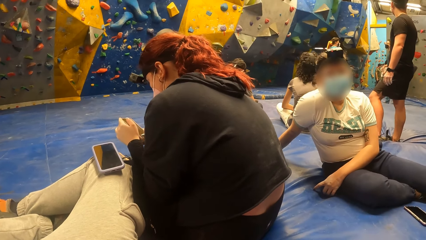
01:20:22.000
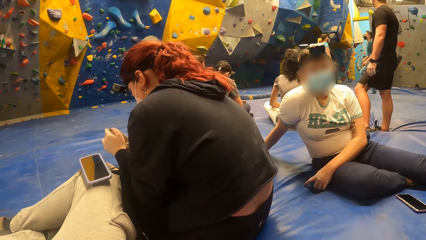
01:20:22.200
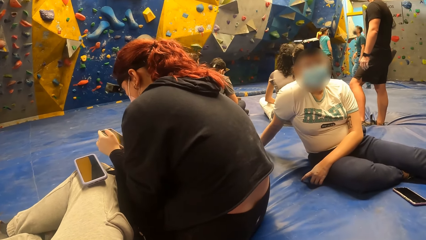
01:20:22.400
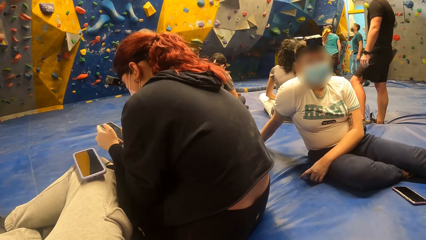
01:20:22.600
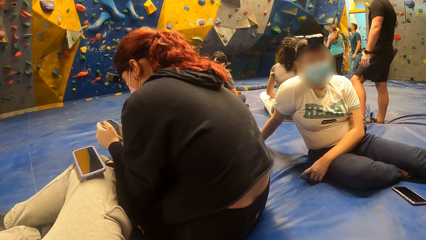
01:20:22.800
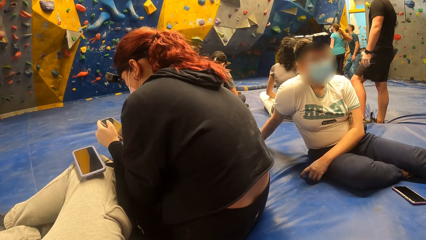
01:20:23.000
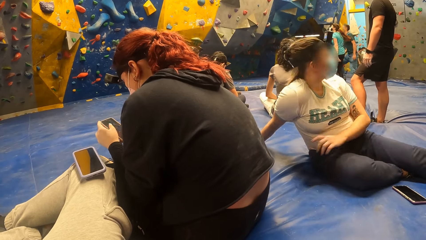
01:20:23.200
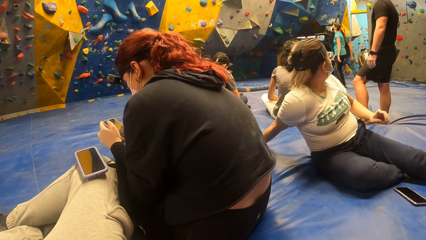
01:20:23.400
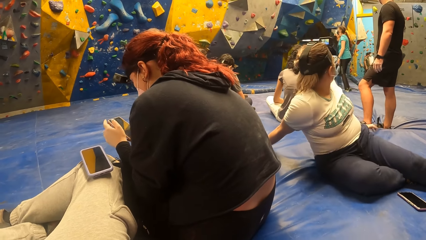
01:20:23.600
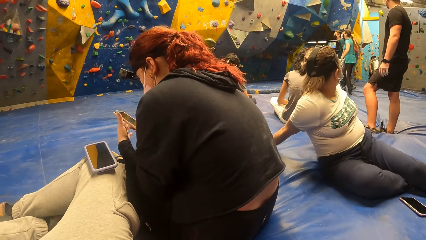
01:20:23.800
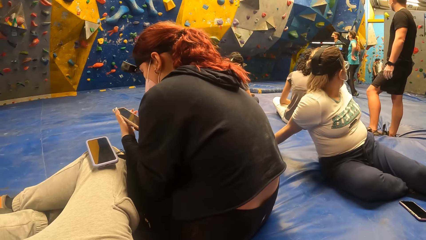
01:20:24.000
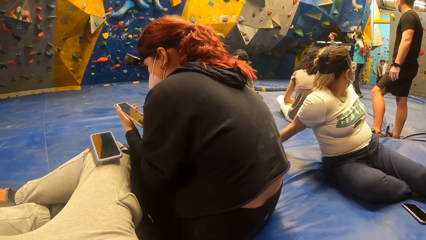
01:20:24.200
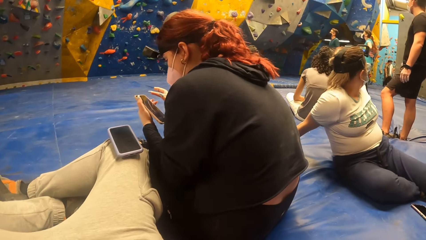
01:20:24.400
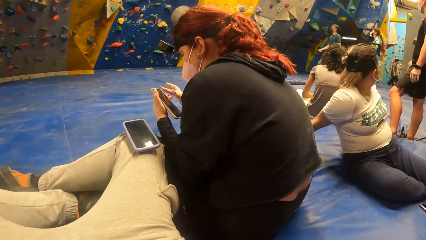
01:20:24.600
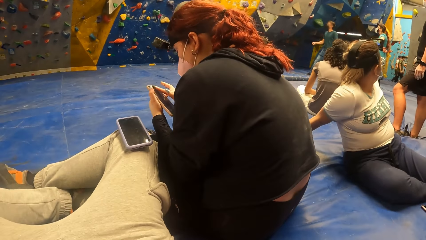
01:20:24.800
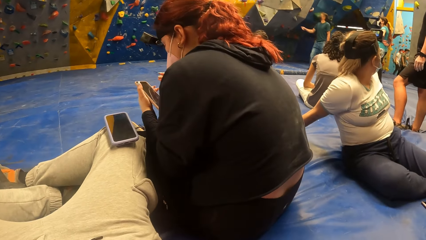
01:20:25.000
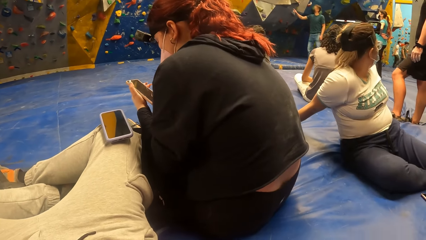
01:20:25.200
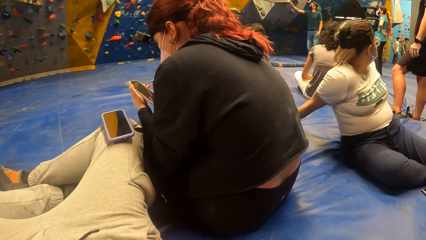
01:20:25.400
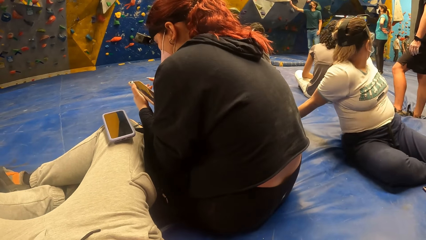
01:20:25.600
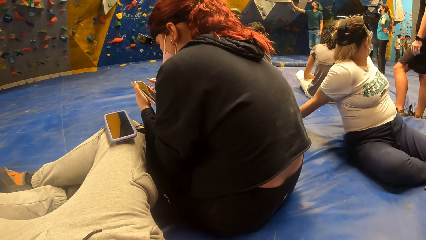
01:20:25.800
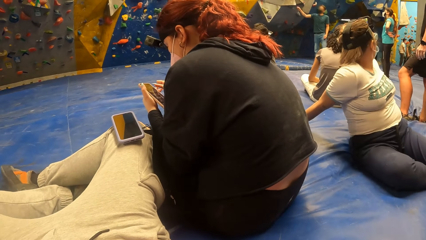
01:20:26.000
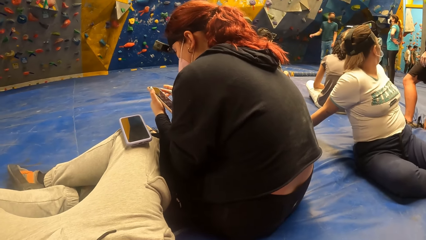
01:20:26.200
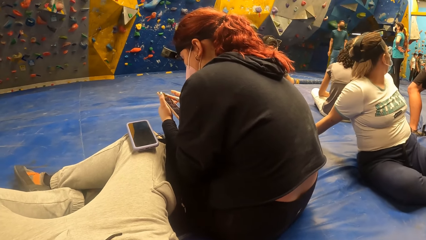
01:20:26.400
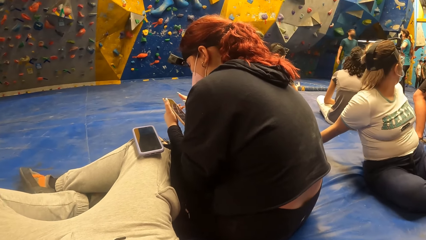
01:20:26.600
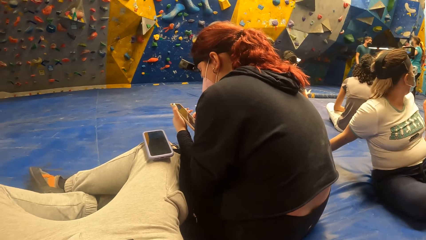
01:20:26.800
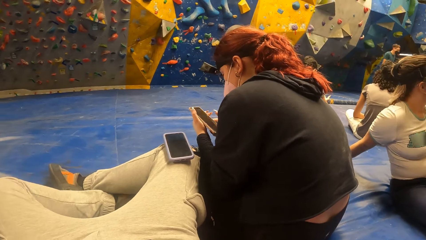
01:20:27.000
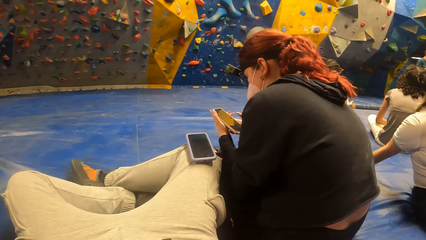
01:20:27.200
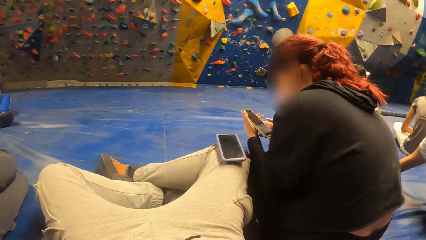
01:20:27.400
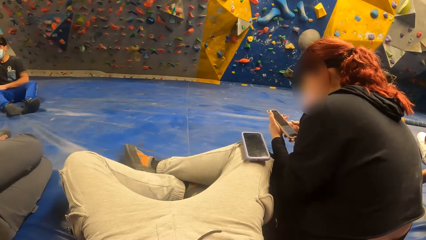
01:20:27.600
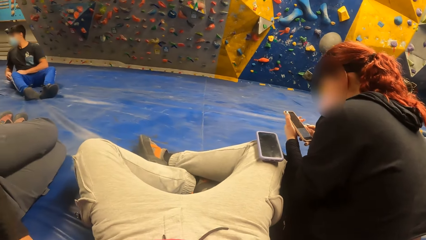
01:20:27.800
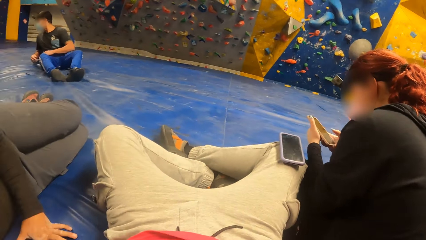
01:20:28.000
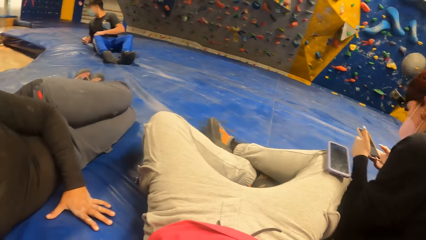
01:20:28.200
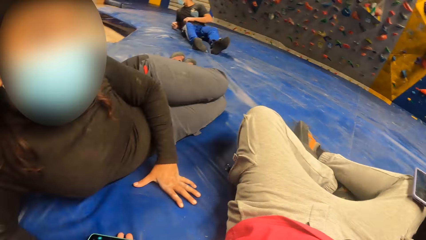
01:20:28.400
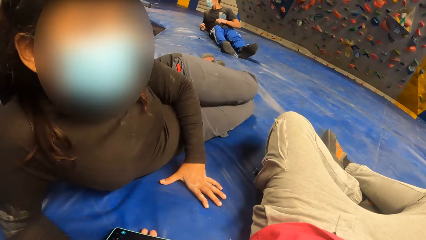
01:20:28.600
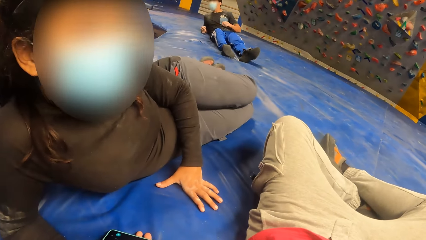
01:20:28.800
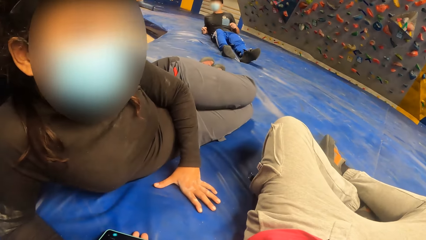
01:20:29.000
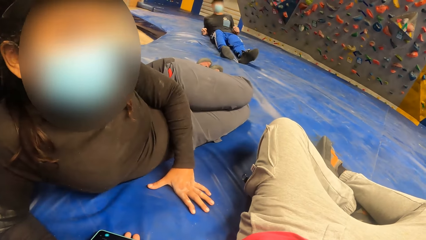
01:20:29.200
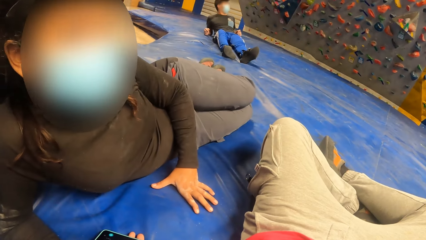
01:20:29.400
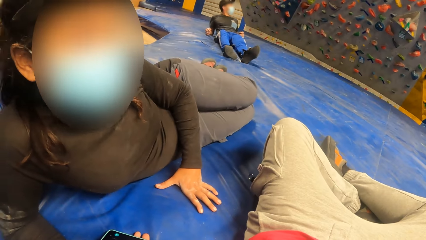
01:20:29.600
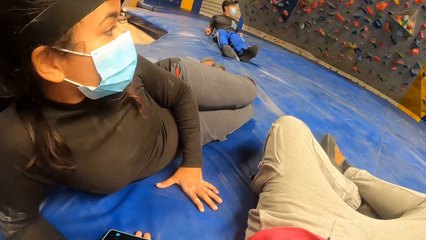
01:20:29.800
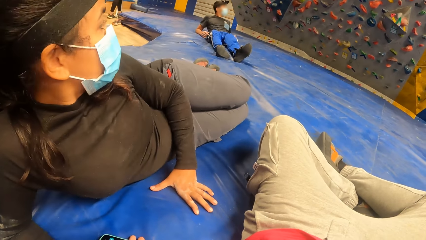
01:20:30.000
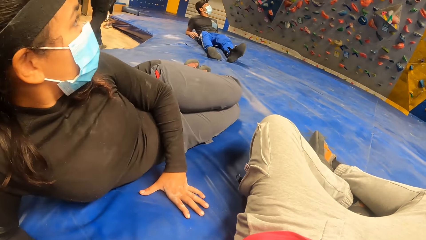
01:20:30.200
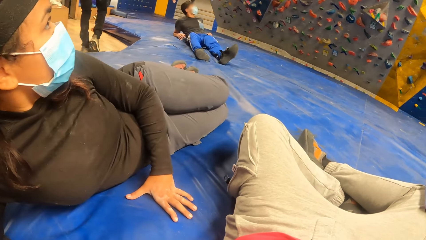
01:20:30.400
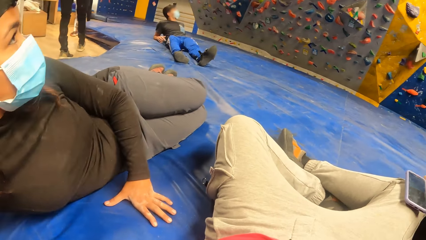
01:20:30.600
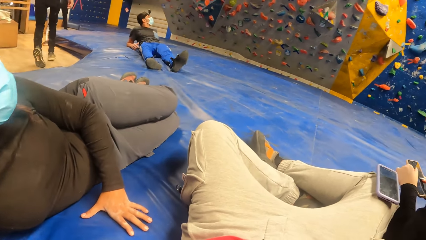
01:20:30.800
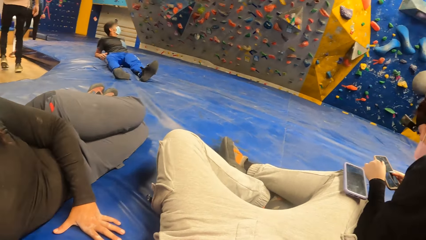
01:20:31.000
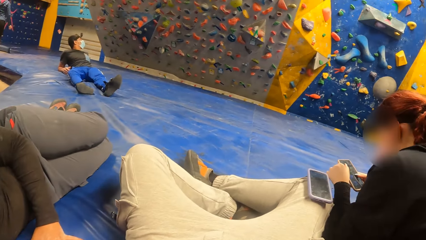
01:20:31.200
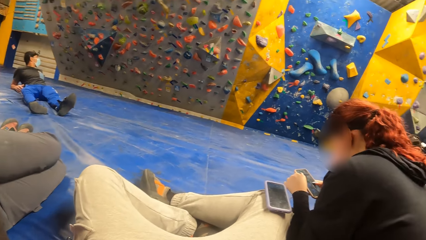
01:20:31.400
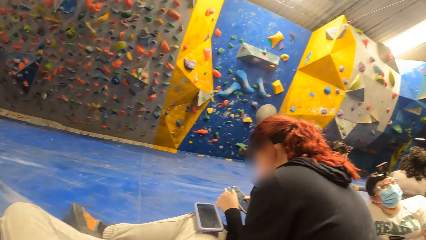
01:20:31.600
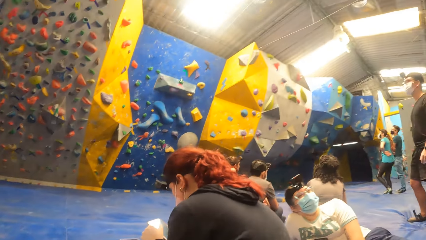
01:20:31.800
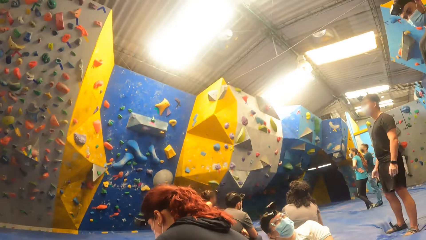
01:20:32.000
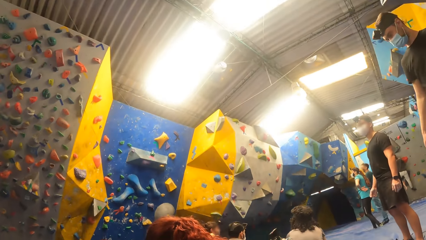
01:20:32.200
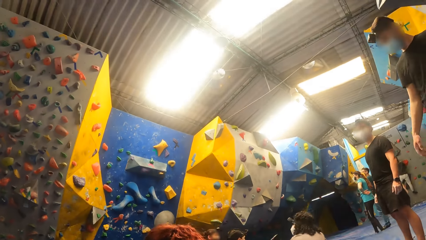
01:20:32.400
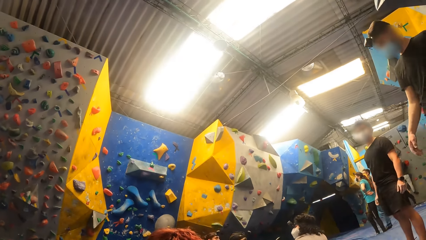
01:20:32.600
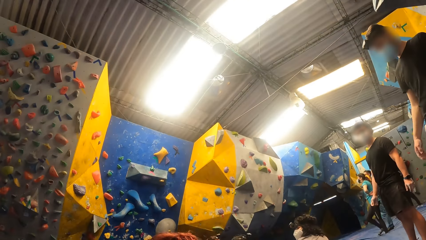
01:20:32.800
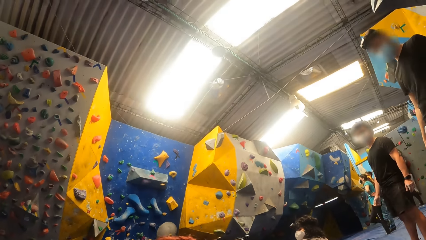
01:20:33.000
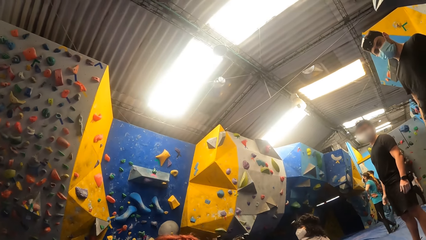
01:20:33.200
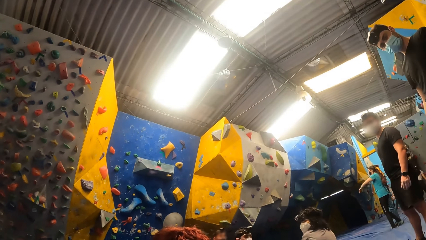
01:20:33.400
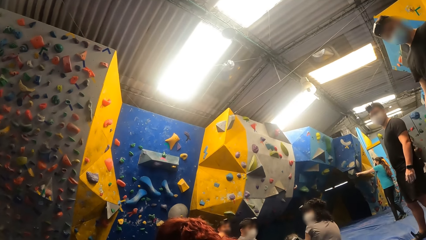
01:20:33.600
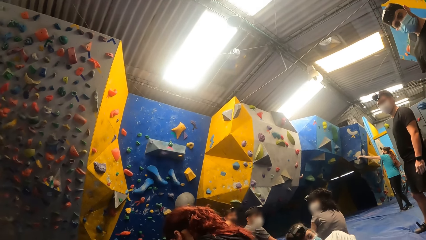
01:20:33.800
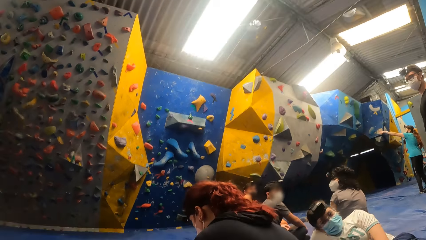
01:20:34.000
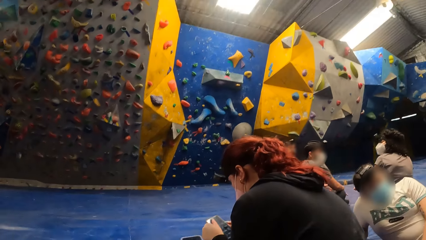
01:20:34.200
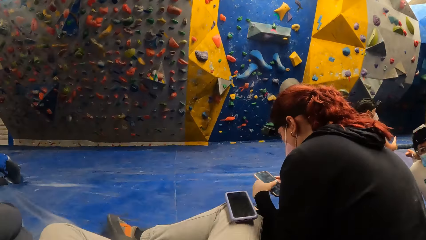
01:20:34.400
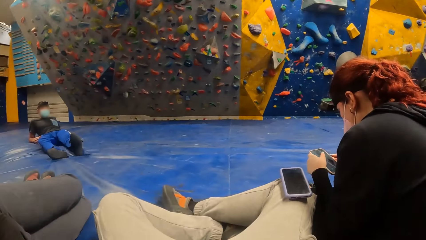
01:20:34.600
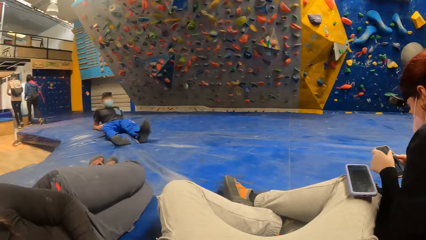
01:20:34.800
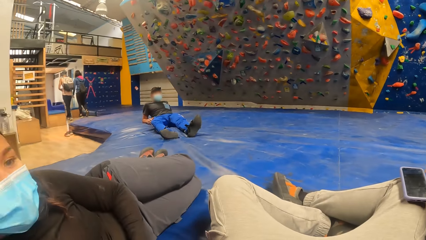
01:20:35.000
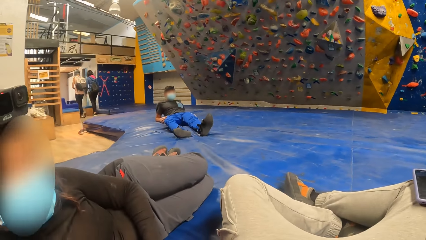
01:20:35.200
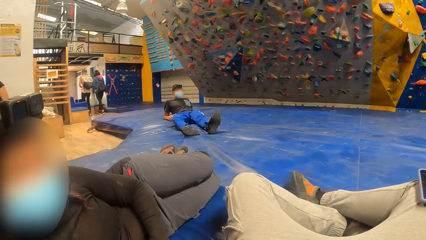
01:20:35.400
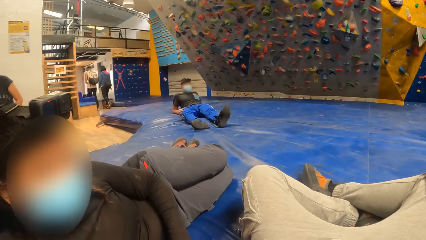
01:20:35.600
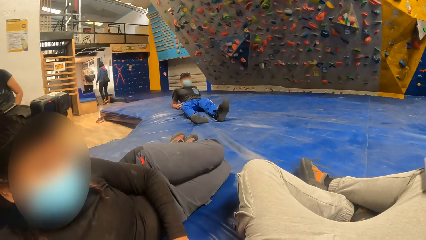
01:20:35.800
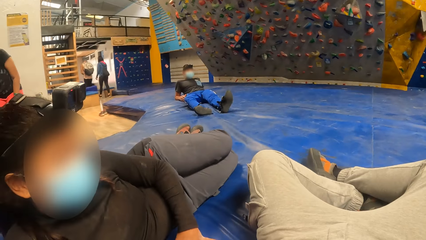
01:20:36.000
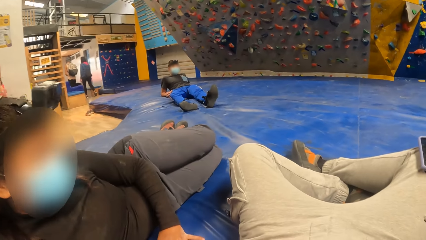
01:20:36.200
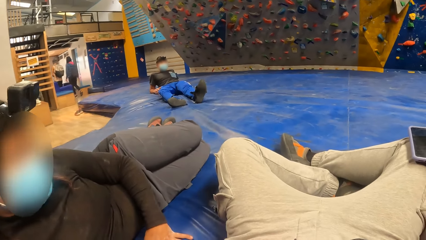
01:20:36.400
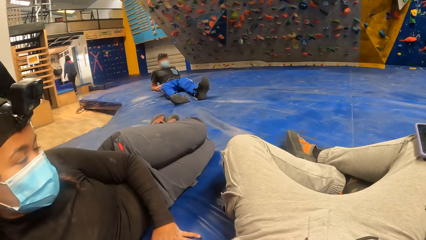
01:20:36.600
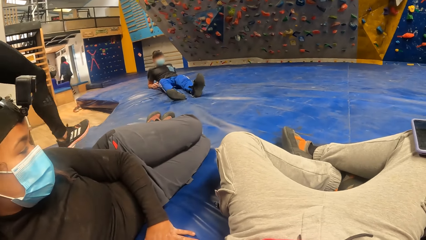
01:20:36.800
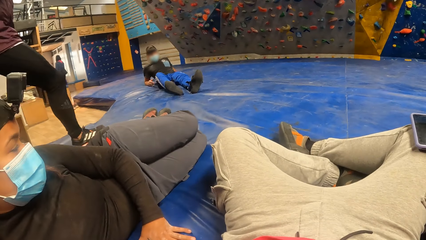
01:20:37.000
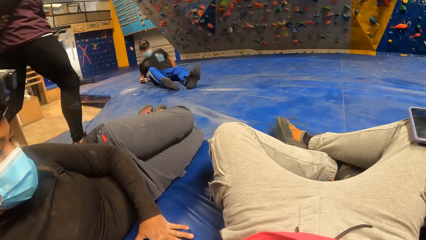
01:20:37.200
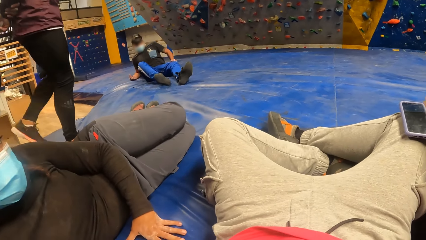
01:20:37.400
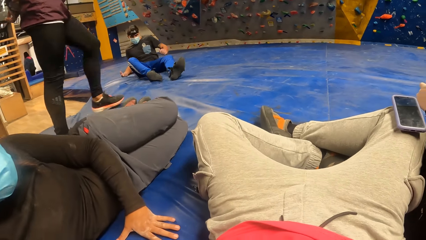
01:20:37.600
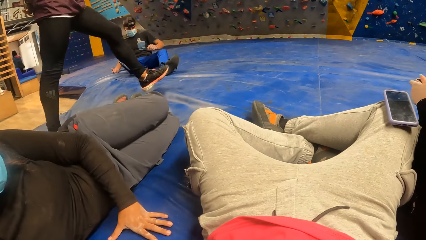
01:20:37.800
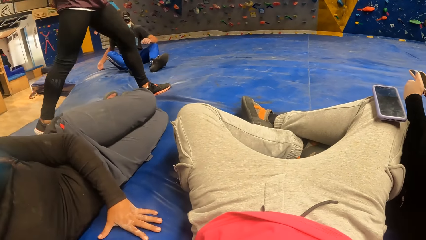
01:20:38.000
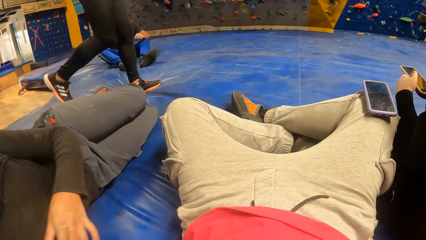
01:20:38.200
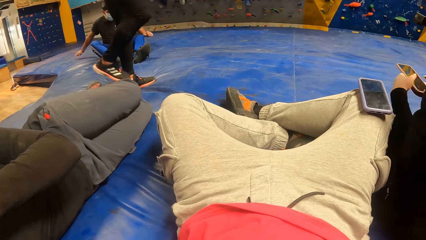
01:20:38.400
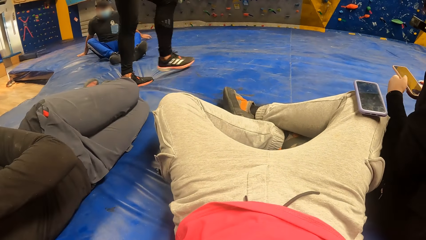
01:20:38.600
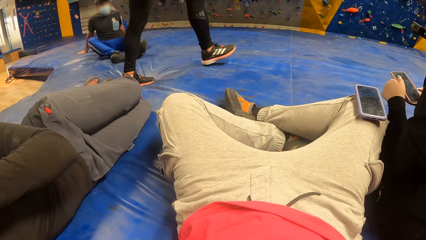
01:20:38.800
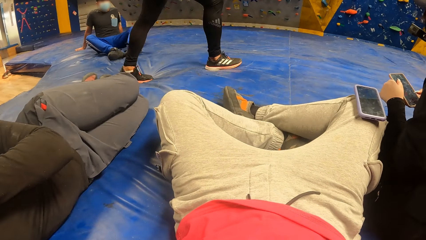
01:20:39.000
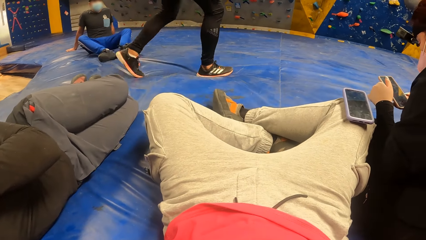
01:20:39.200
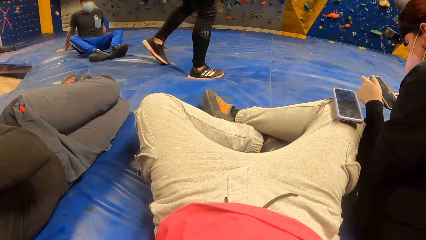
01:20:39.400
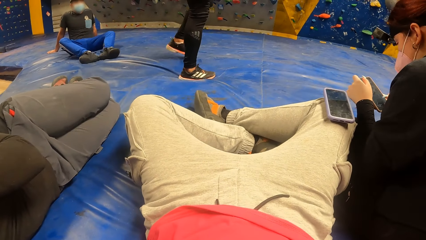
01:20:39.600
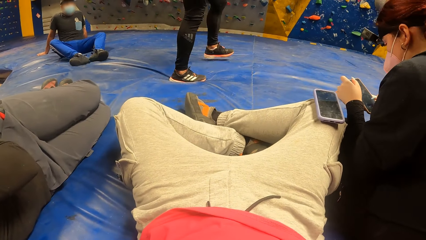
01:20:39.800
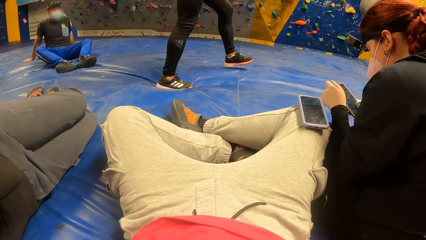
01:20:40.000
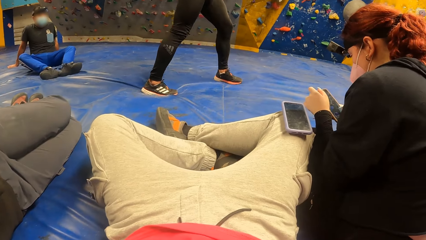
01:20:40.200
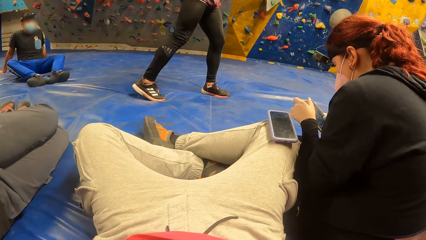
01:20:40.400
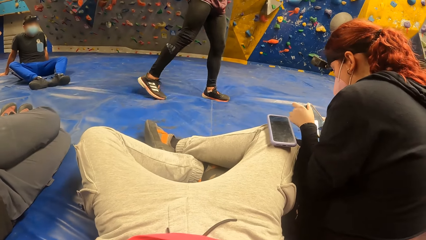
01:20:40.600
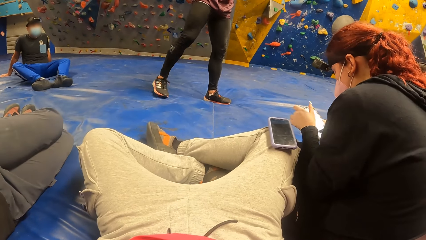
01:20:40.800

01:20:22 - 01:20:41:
A person looks around. The camera wearer looks around. They dialogue with another person. They look around. They dialogue with the other person.
